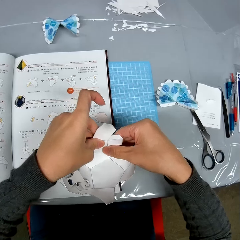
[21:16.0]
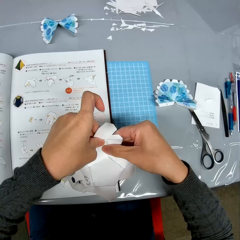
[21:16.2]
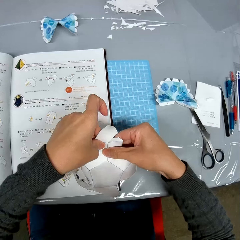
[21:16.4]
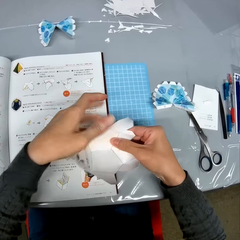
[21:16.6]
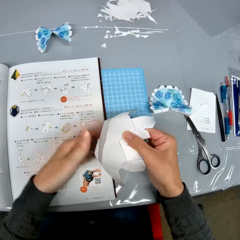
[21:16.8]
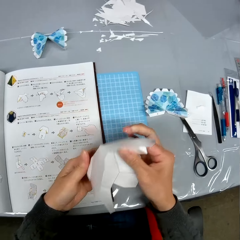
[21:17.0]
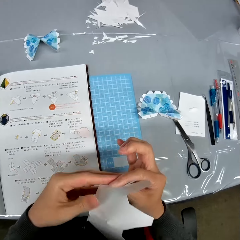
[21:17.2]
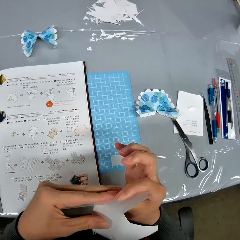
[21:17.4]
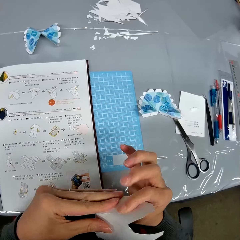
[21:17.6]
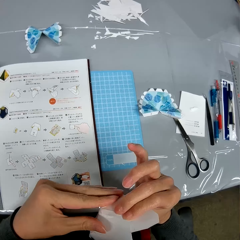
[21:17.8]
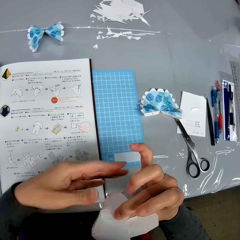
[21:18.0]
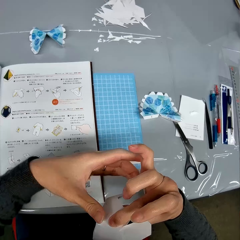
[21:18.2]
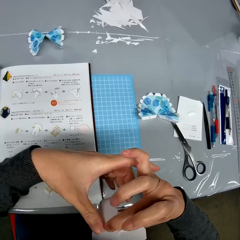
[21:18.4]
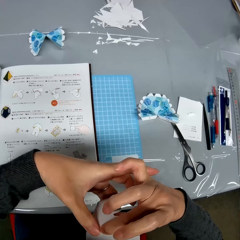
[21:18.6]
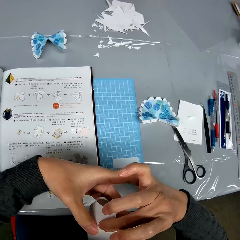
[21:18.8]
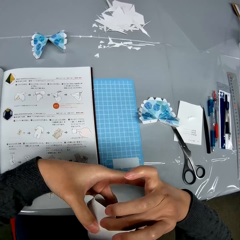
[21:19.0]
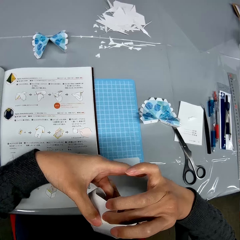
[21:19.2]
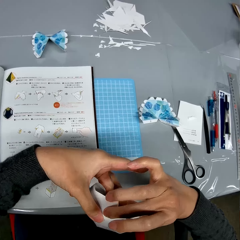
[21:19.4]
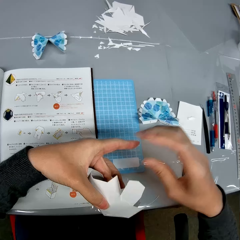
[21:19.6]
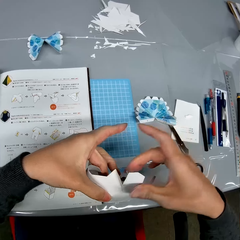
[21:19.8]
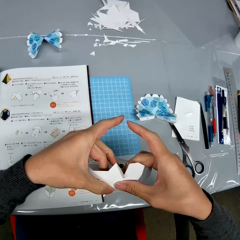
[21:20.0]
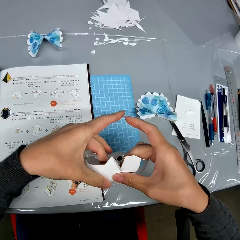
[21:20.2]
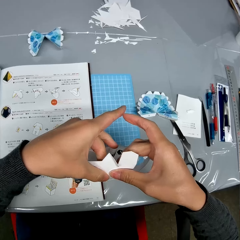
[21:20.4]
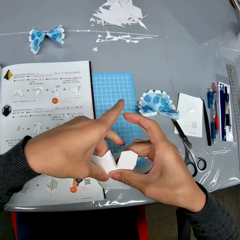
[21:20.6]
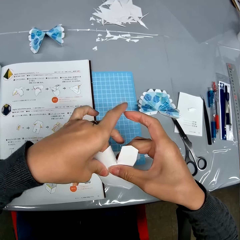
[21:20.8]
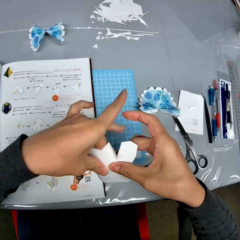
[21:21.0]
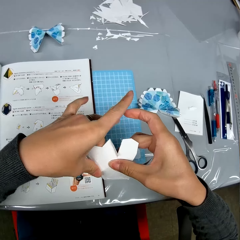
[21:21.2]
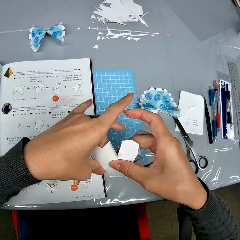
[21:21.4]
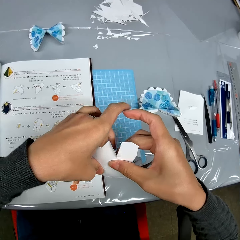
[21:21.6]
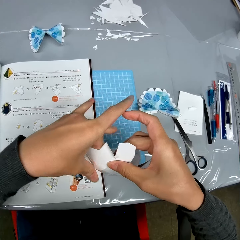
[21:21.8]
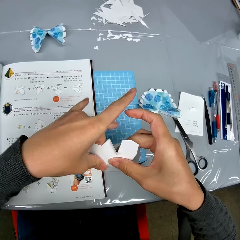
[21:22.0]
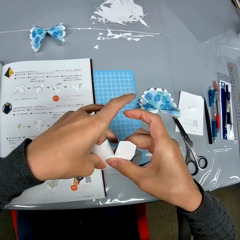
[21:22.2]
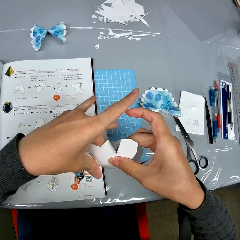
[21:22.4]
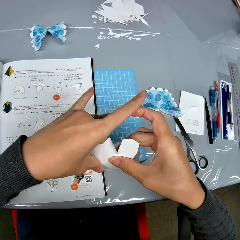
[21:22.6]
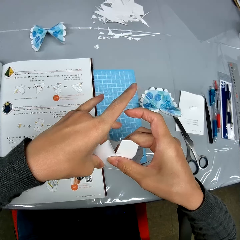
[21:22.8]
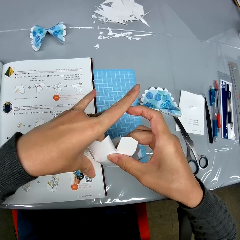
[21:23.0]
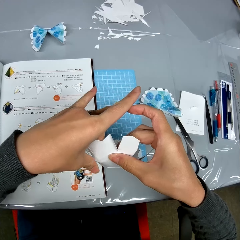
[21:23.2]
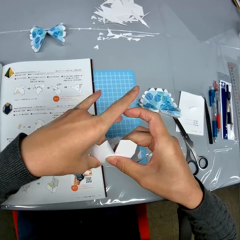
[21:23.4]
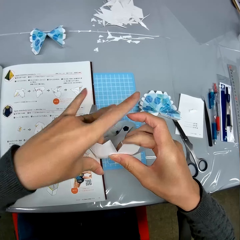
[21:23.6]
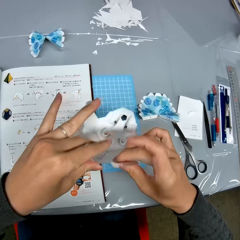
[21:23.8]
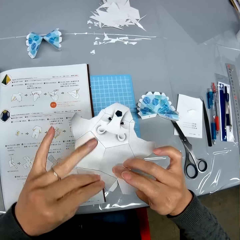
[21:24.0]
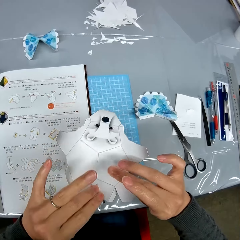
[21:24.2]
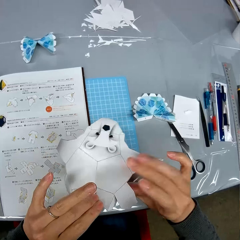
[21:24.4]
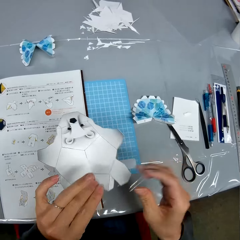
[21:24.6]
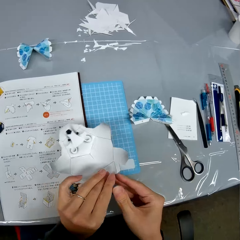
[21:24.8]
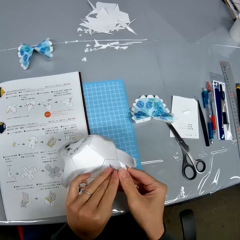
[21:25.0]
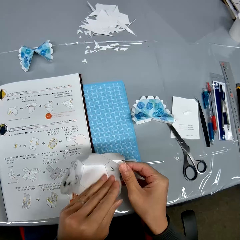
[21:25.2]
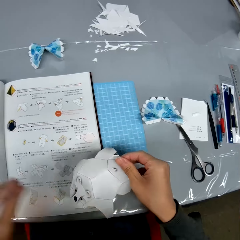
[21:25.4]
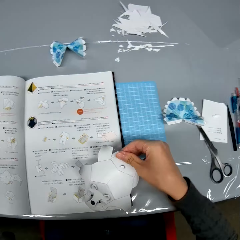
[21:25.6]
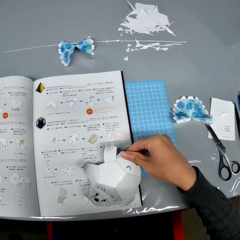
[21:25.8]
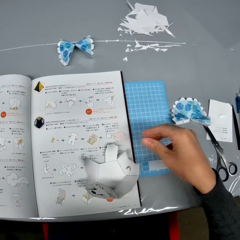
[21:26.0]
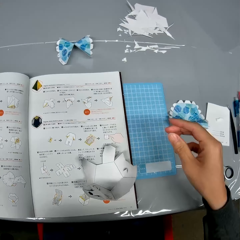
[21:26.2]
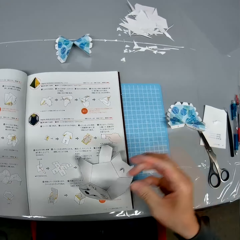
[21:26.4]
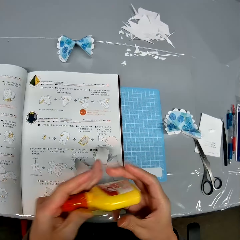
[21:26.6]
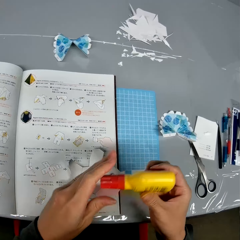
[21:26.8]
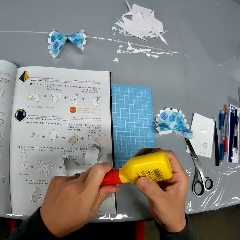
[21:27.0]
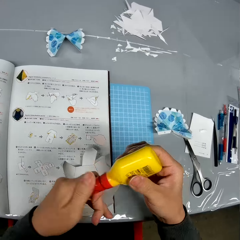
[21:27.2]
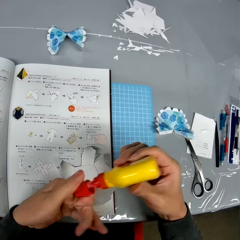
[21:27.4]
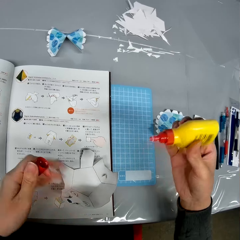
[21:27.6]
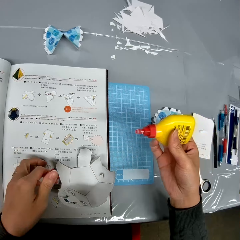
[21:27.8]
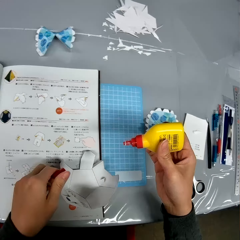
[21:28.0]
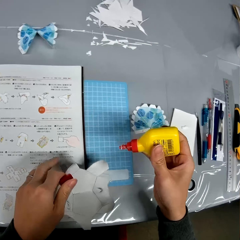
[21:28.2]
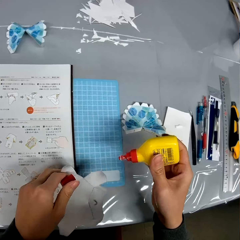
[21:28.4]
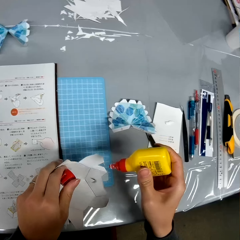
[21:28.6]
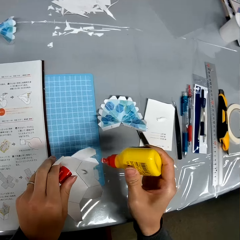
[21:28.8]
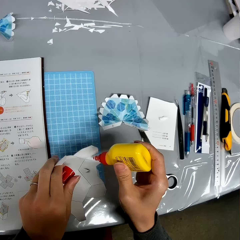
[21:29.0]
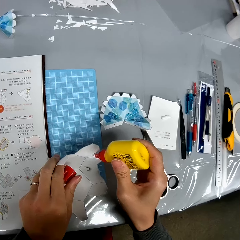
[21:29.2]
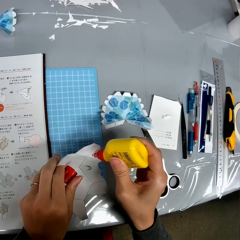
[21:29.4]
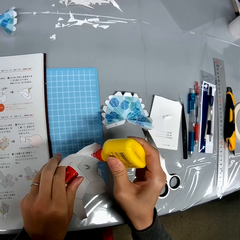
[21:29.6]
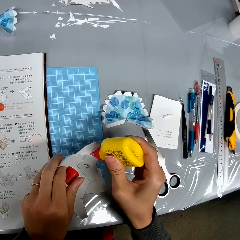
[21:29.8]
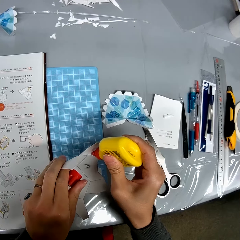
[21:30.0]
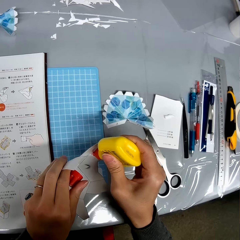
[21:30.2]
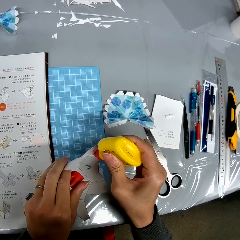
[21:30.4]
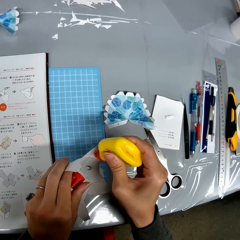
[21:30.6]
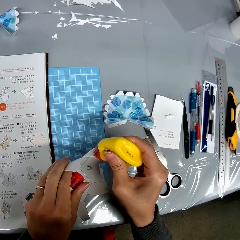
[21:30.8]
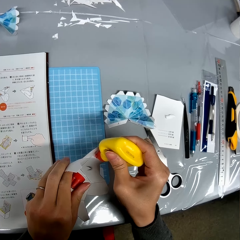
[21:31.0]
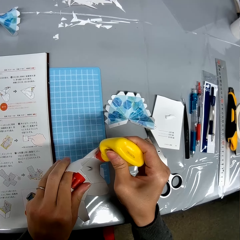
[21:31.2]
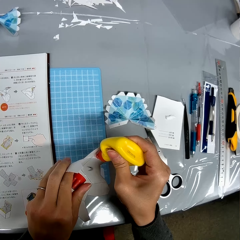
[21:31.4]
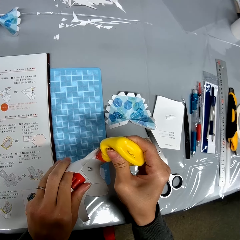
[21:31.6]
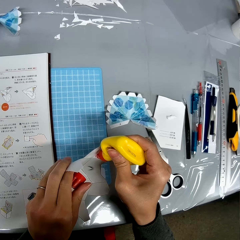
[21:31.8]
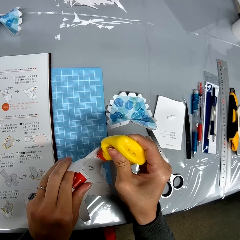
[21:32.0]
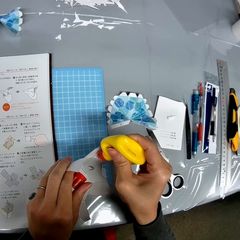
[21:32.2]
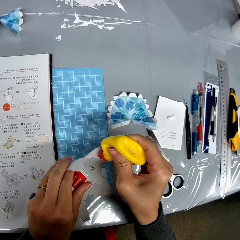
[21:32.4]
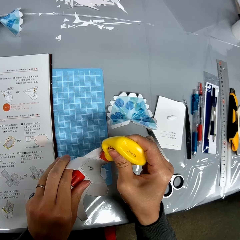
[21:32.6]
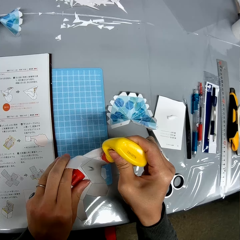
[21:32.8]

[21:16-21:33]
The camera wearer turns the craft paper. They craft a piece of paper. They turn the craft paper. They craft a piece of paper. They put the craft paper or bat-like paper design on the instruction booklet. They pick up the glue container from the table. They open the glue container. They hold the craft paper. They add the glue to a part of the bat-like paper design.

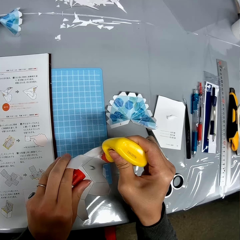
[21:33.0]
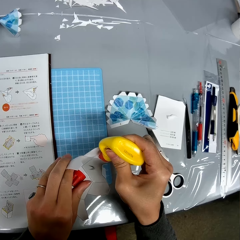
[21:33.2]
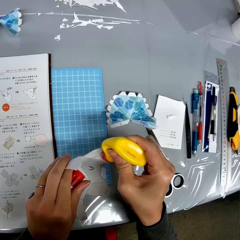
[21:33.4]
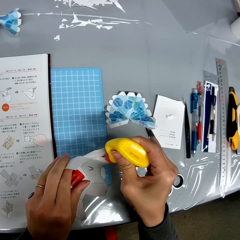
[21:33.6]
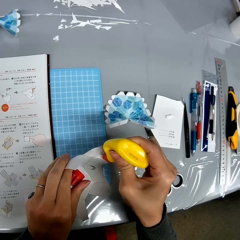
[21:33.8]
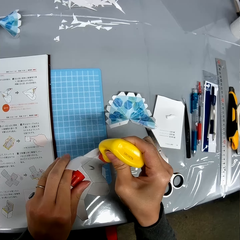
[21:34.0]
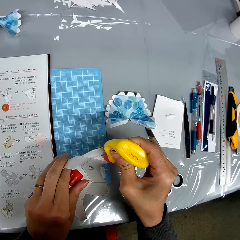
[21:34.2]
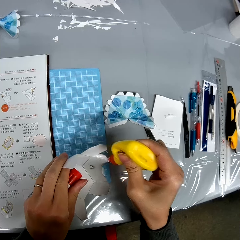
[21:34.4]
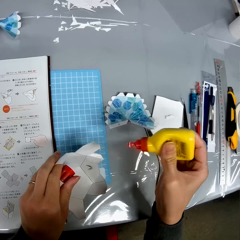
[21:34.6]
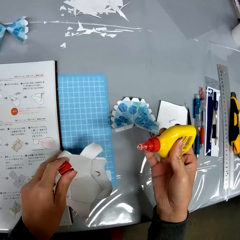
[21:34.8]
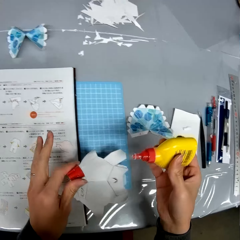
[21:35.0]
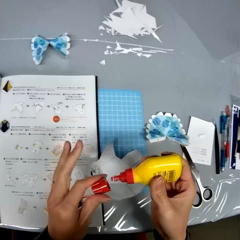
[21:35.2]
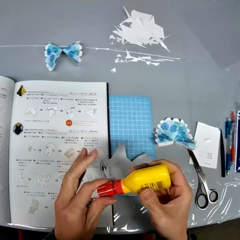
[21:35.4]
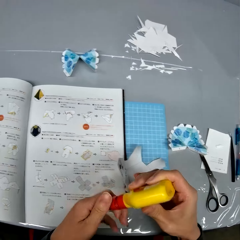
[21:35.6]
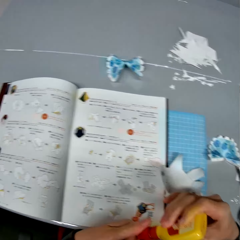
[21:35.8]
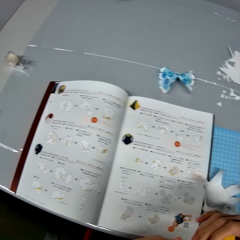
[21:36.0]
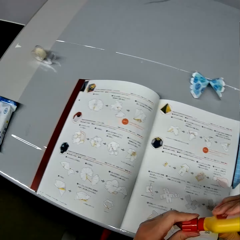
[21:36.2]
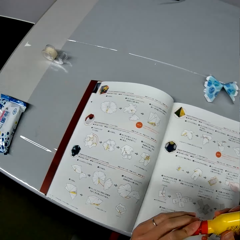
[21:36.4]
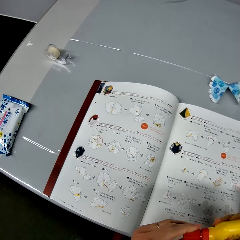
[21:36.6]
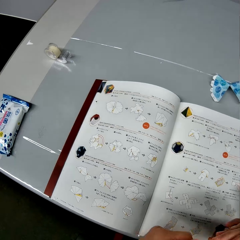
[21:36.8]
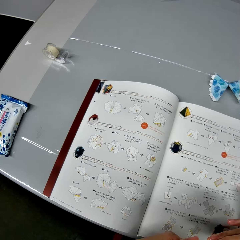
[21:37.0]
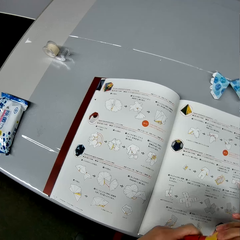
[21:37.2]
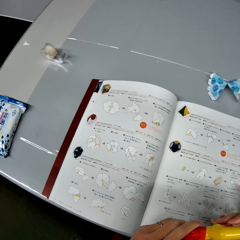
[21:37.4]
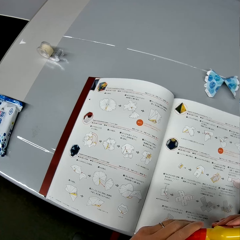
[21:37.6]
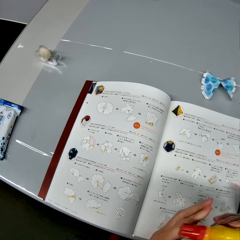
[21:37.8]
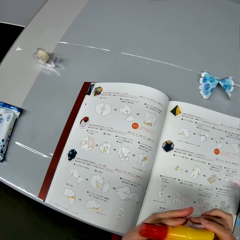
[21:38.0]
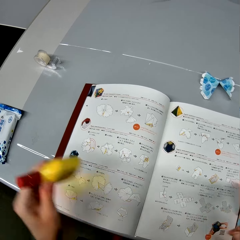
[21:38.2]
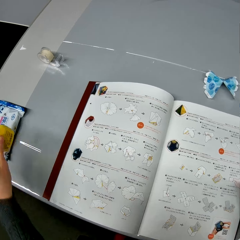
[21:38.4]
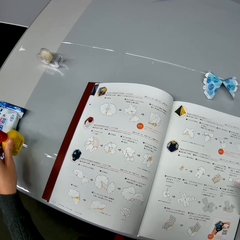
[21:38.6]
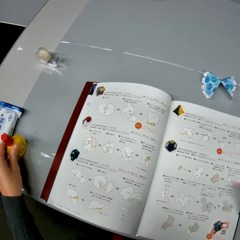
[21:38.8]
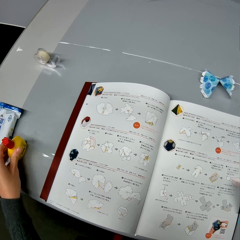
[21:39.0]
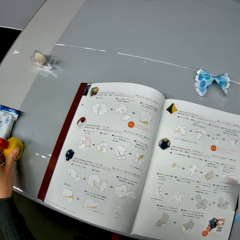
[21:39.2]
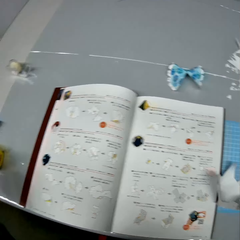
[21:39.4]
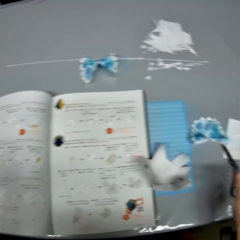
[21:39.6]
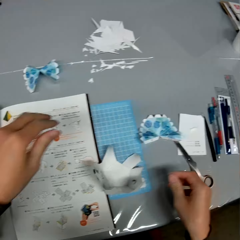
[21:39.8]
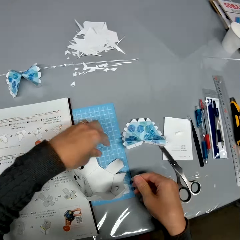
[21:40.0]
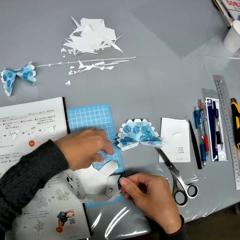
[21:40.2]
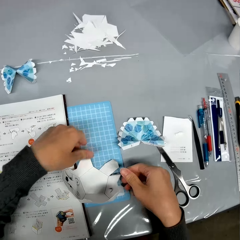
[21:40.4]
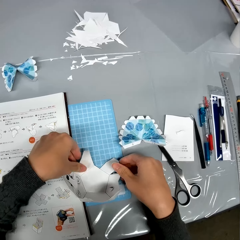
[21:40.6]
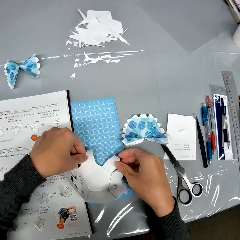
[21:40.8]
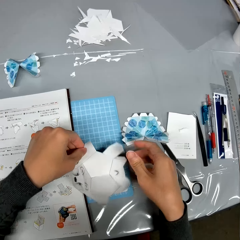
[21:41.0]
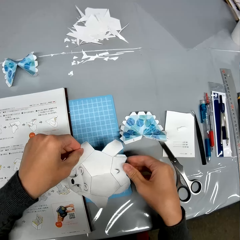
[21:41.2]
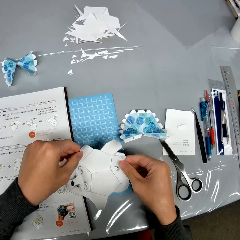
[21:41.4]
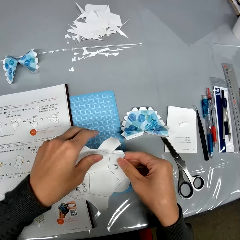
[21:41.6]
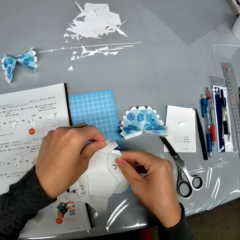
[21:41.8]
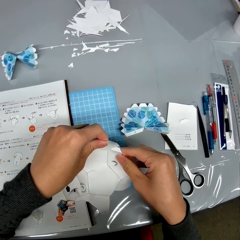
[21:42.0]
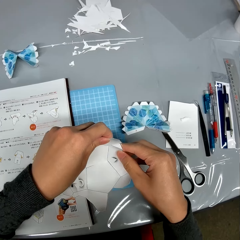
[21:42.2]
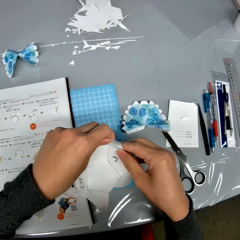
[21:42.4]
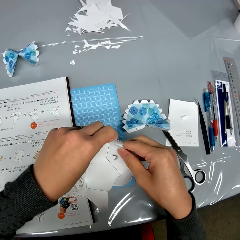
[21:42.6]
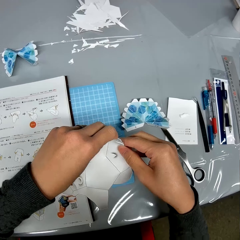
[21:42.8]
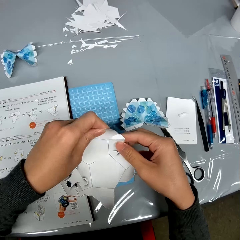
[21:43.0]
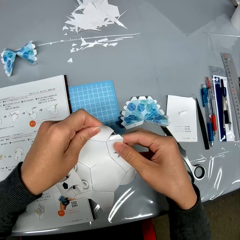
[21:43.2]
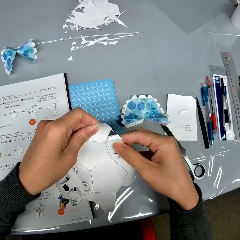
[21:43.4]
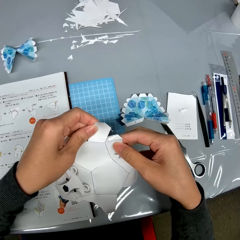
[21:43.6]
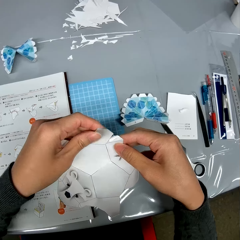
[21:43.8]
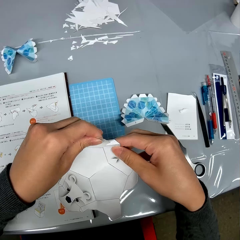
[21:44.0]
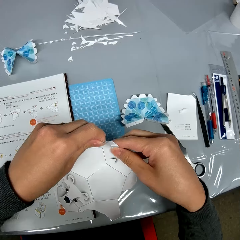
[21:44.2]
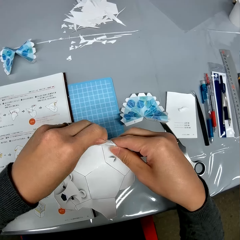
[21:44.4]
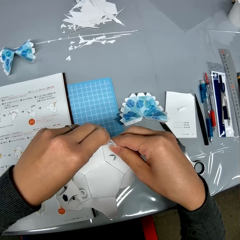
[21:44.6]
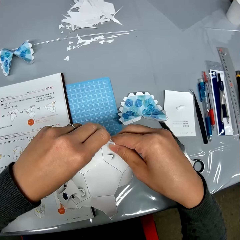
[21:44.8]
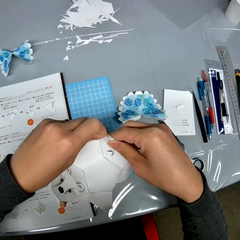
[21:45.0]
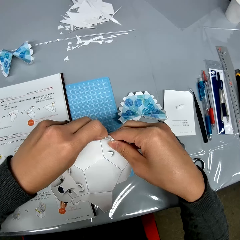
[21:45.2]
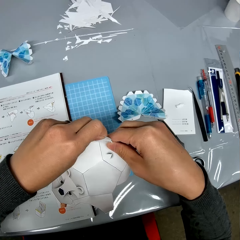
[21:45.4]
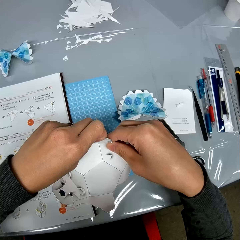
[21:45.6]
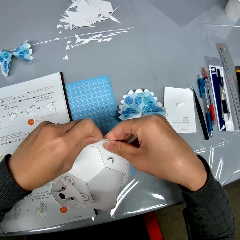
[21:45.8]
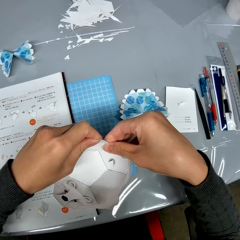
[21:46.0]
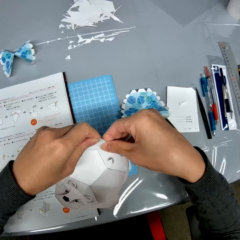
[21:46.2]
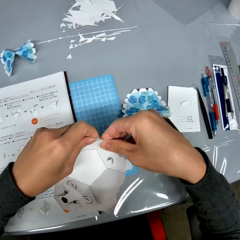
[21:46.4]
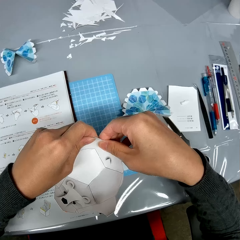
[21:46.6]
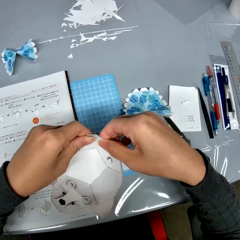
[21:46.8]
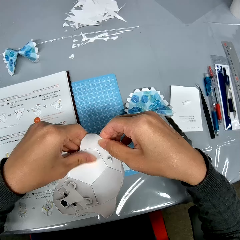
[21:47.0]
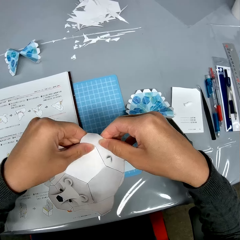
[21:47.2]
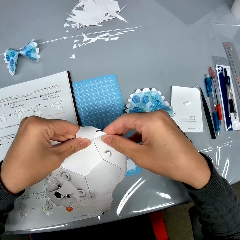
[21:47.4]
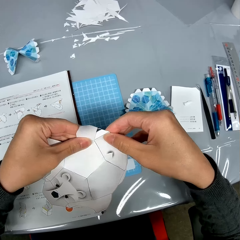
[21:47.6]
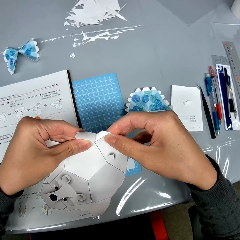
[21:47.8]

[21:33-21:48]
The camera wearer caps the glue container. They drop the glue container on the table. They turn around. They pick up the craft paper from the table. They craft a piece of paper. They glue some parts of the bat-like paper design together.
